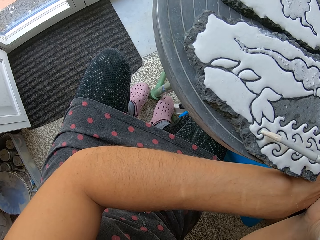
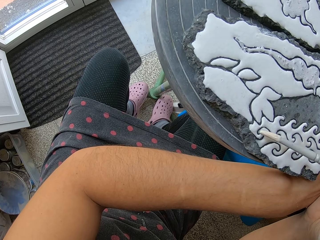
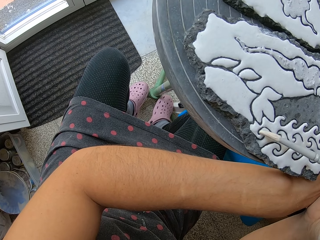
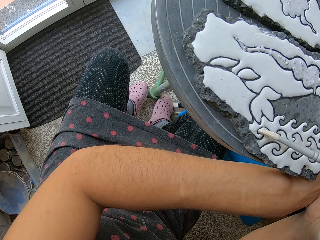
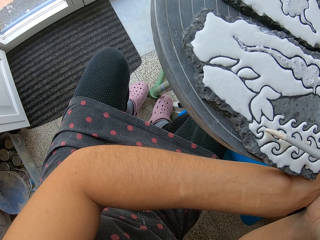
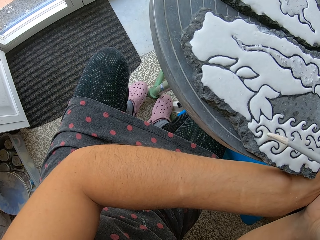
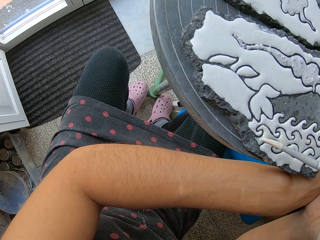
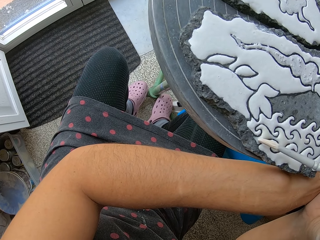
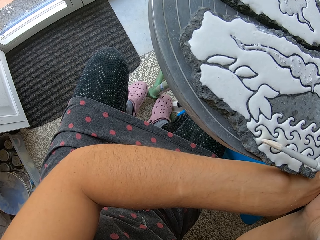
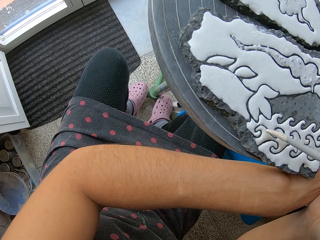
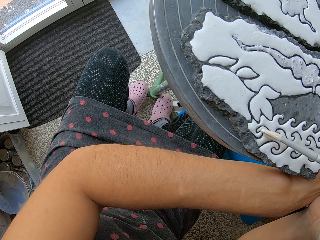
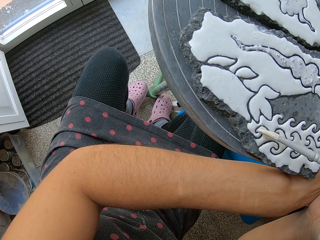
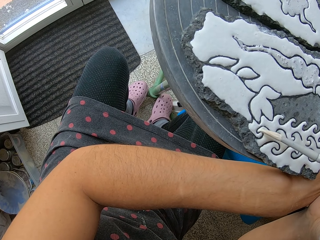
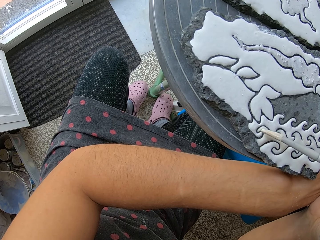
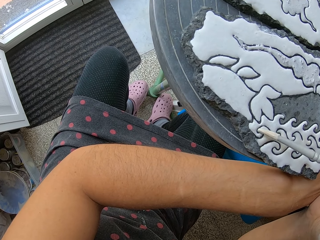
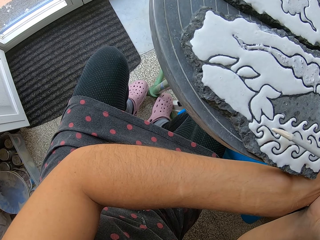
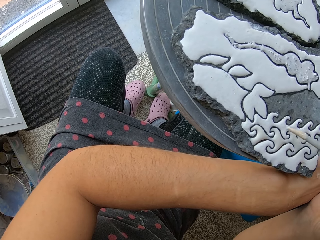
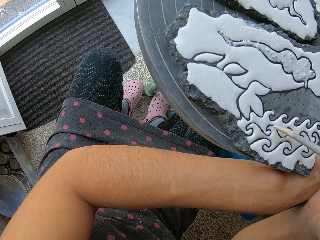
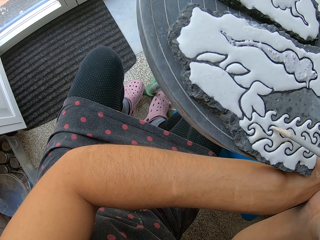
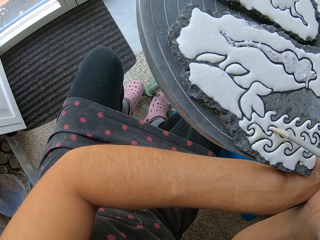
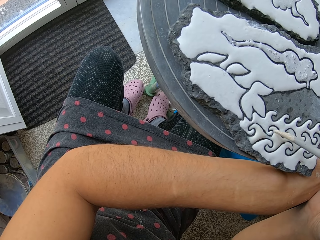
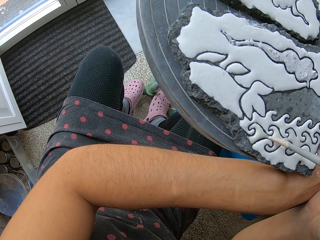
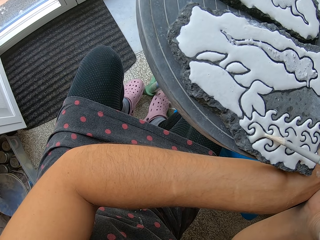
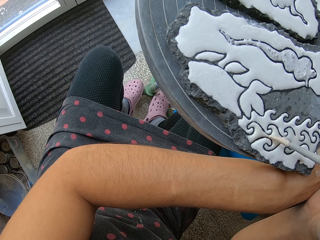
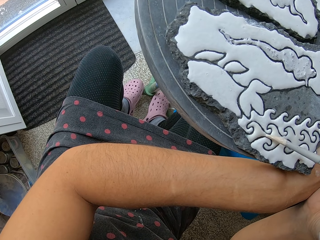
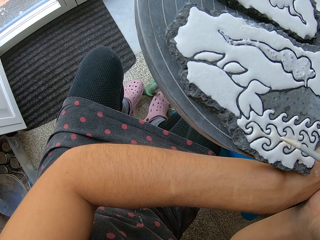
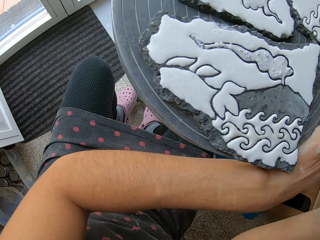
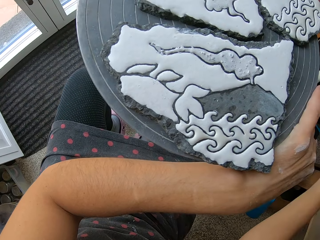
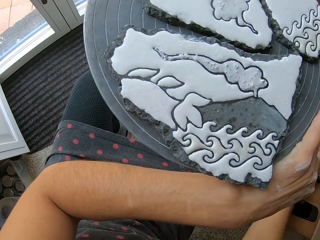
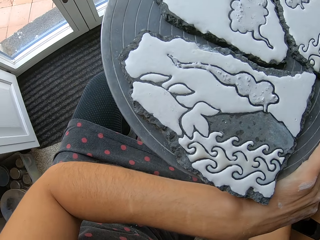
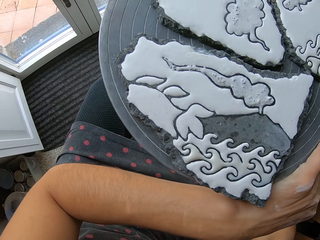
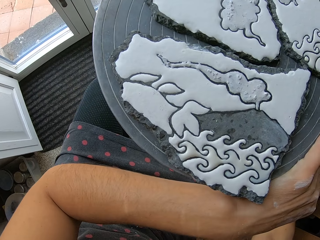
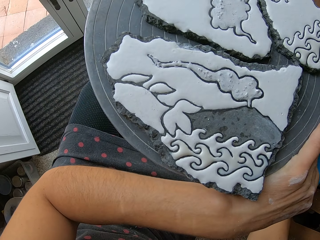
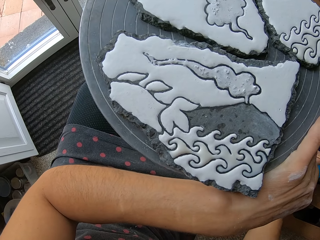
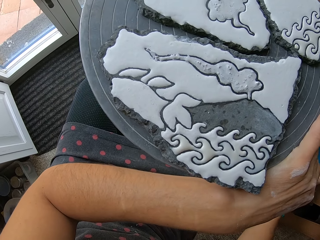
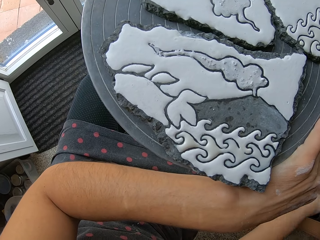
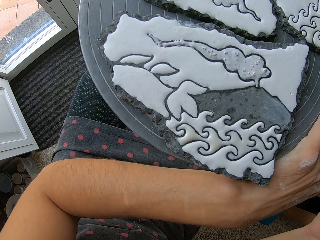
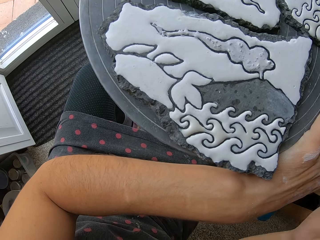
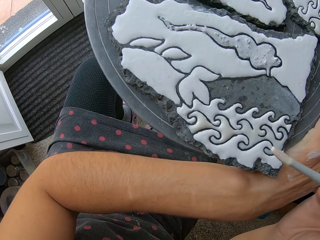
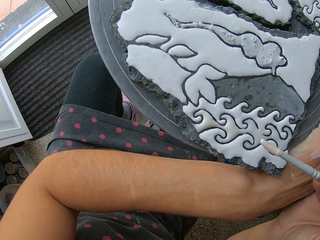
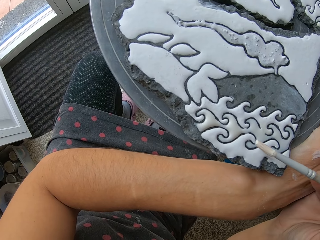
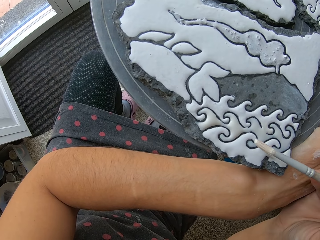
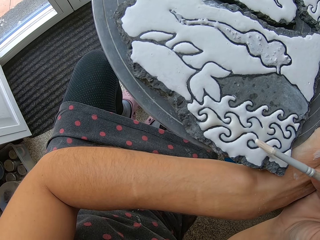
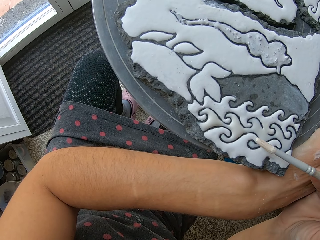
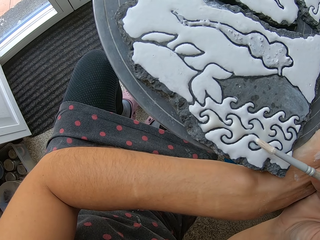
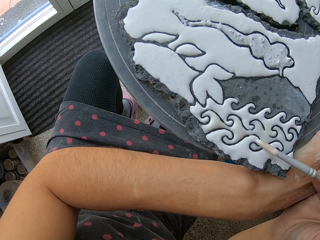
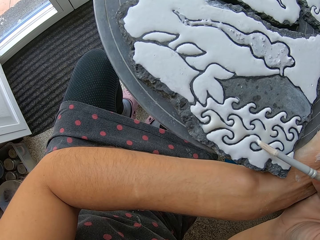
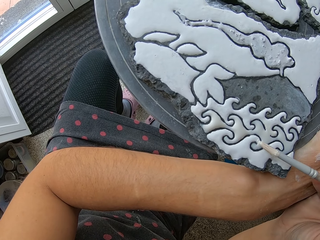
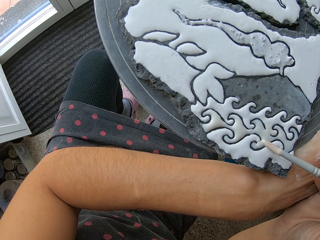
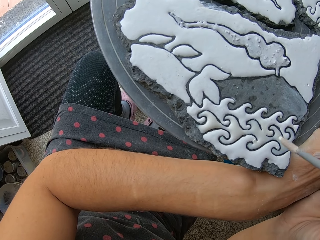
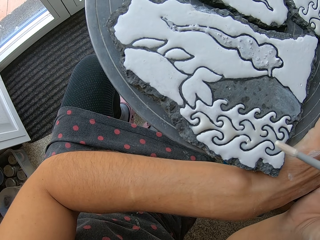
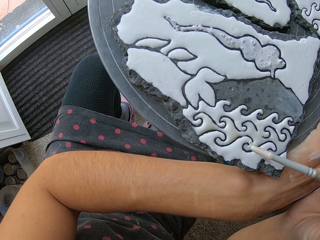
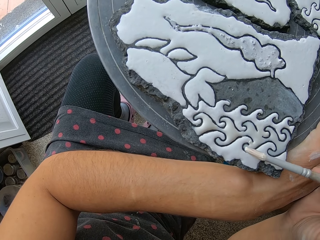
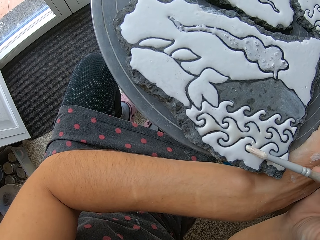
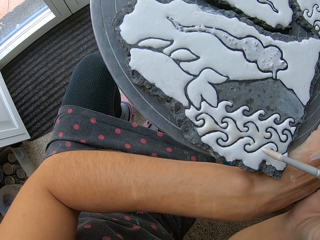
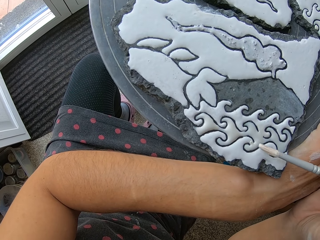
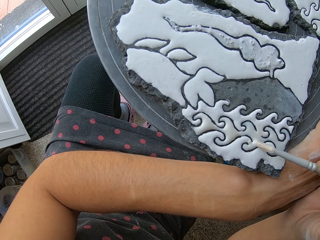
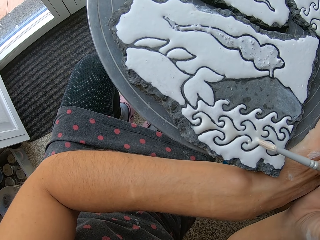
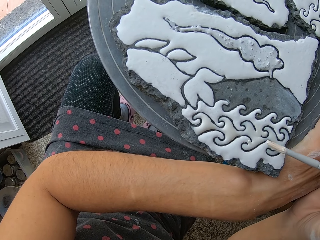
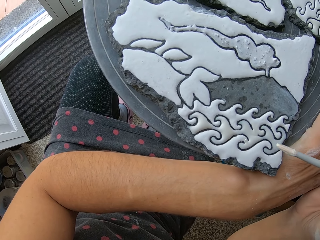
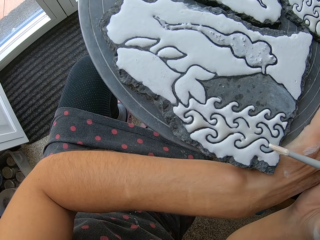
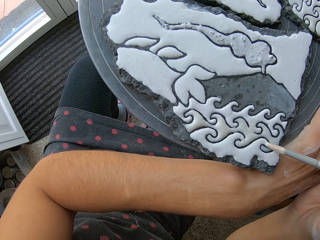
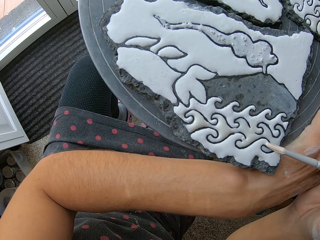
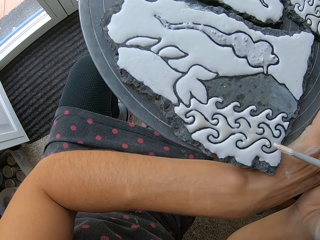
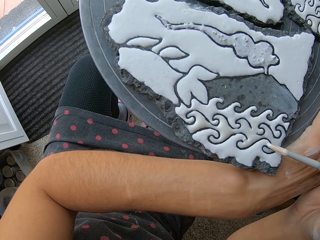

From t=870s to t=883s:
The camera wearer dips the brush in the container. He paints the stone with the paintbrush in his right hand.

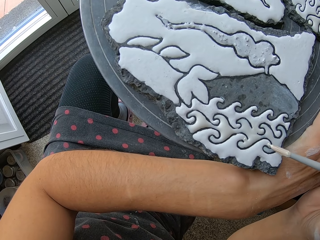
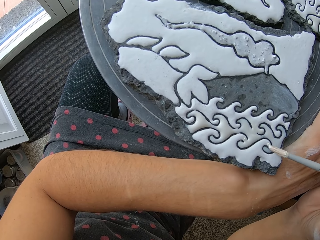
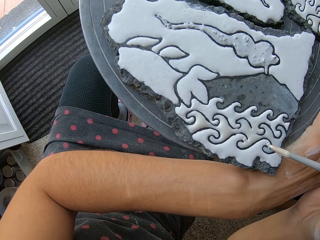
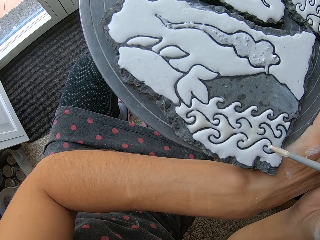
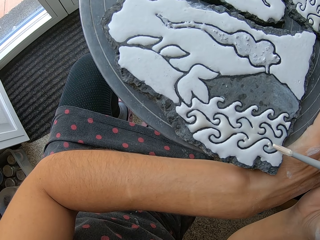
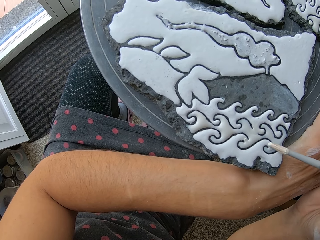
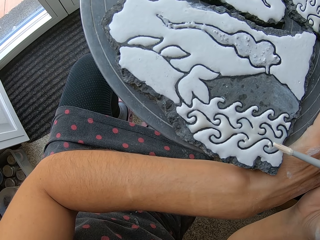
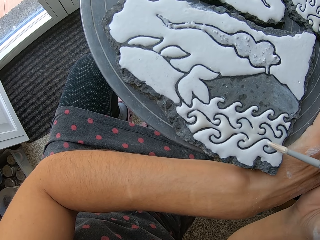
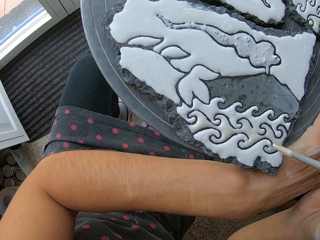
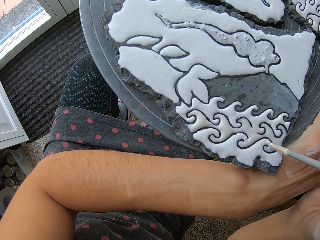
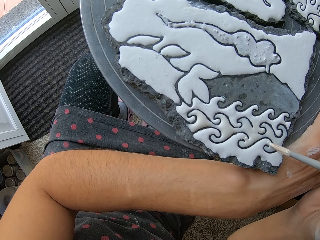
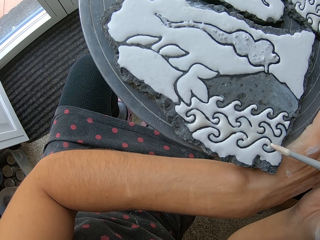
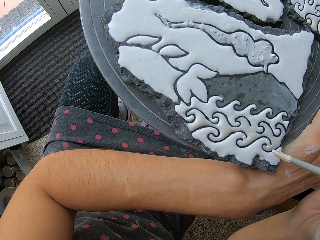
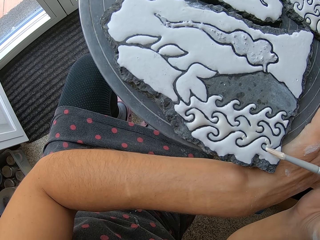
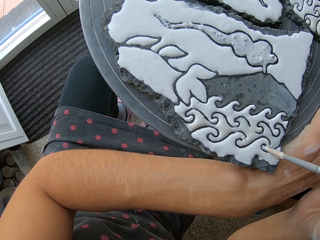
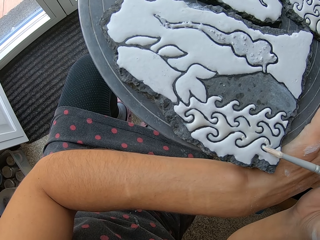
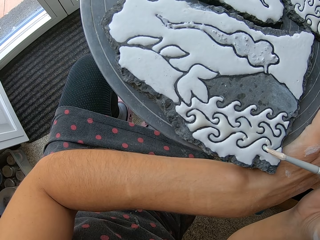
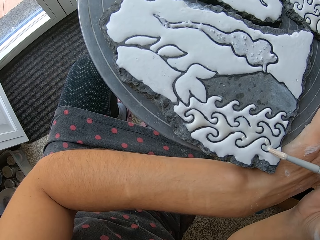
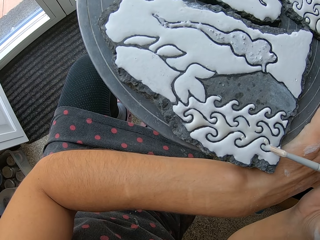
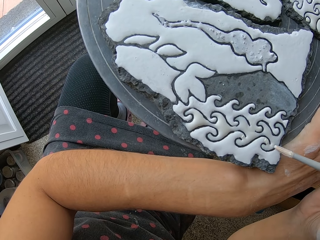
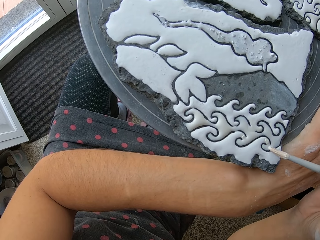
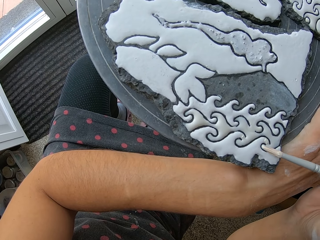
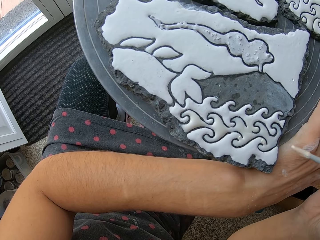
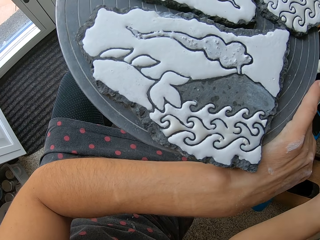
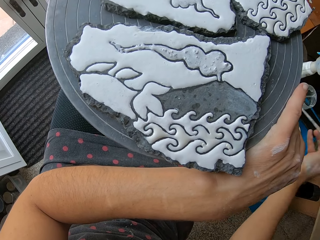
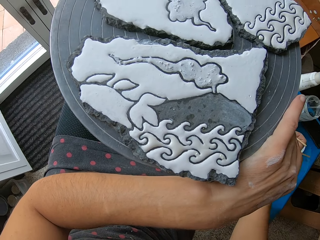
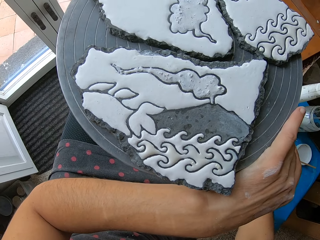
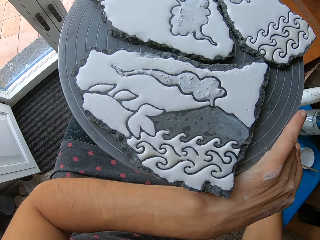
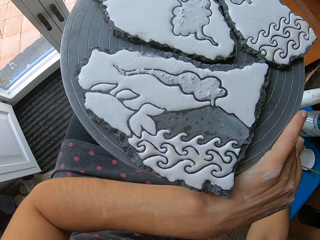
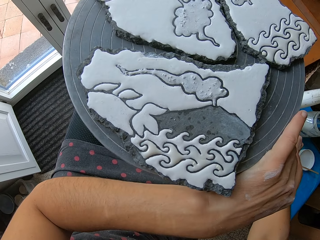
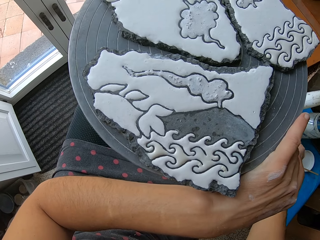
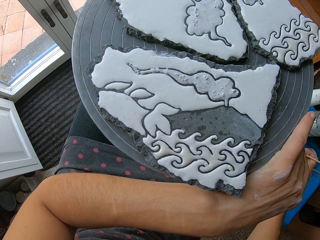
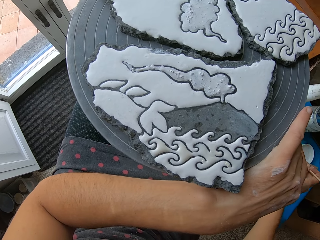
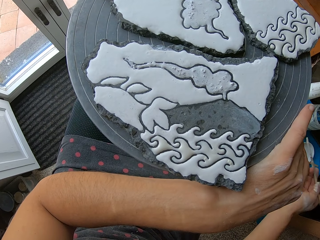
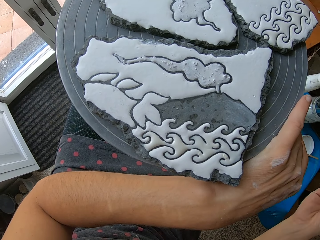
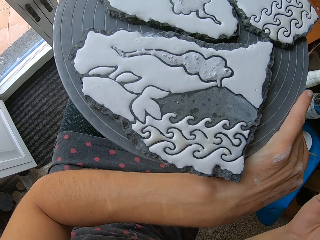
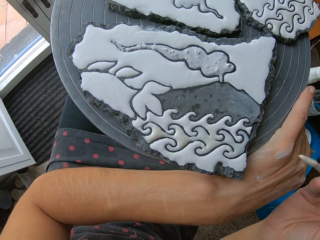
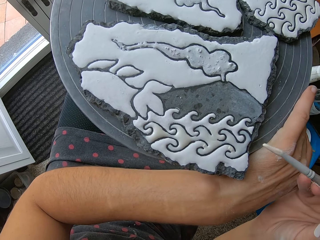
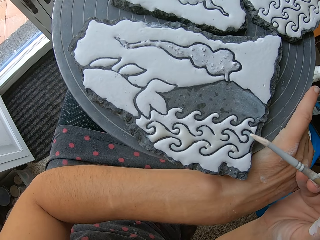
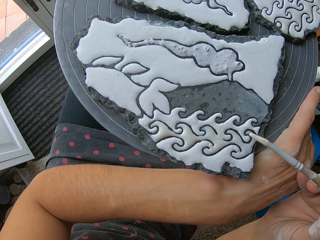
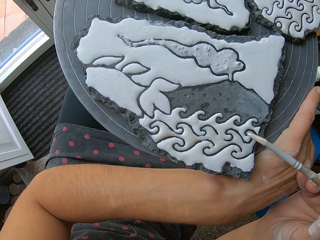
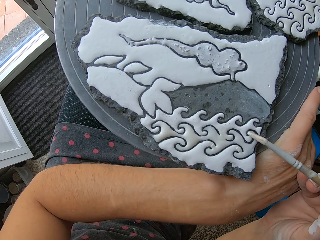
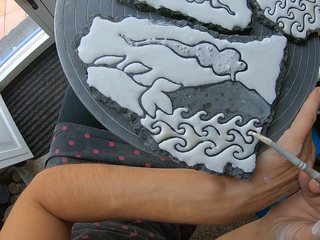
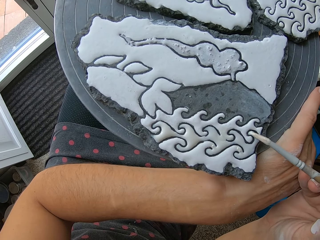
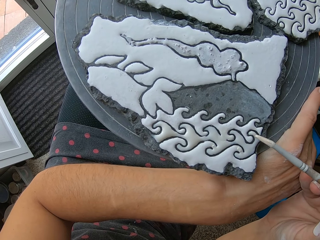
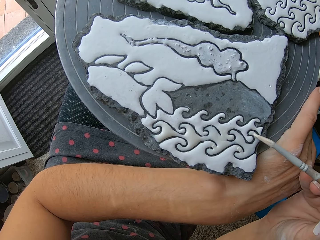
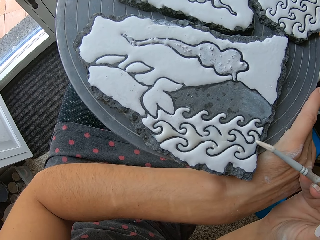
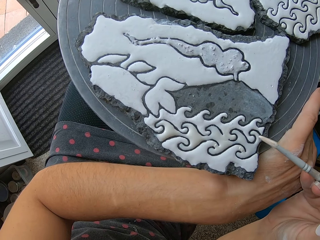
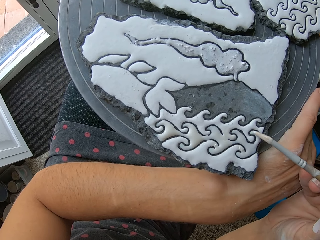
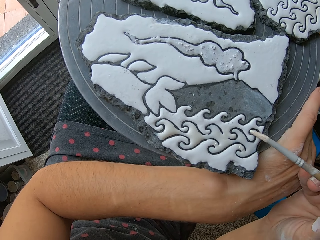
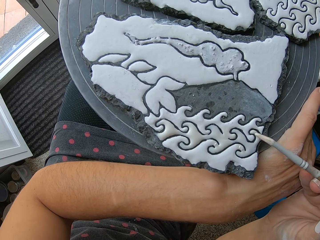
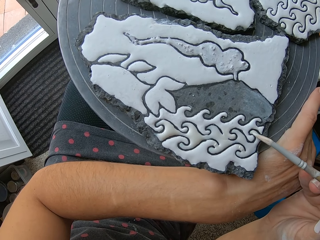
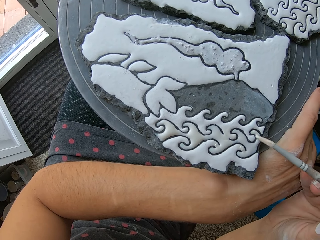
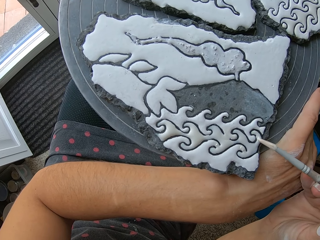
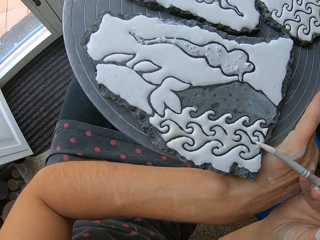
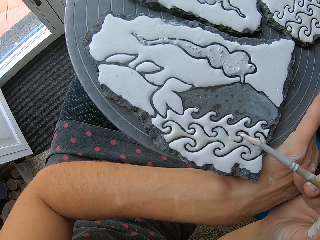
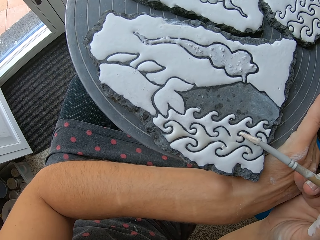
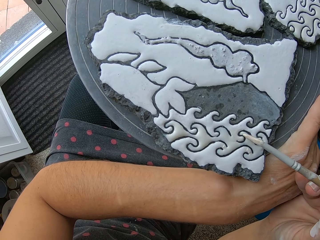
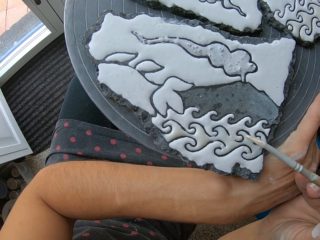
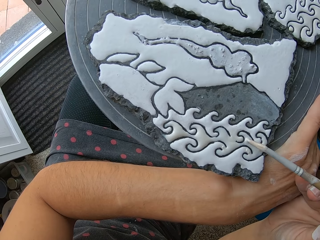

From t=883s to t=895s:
The camera wearer dips the paintbrush into the paint container with his right hand. He paints the stone with the paintbrush in his right hand.
